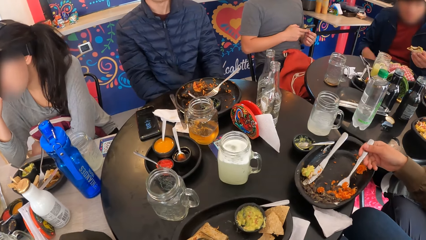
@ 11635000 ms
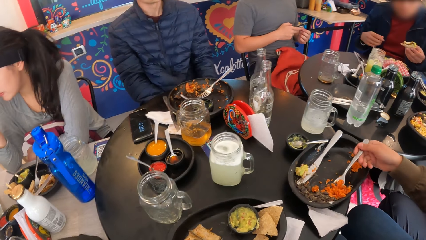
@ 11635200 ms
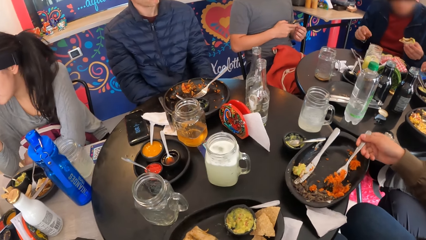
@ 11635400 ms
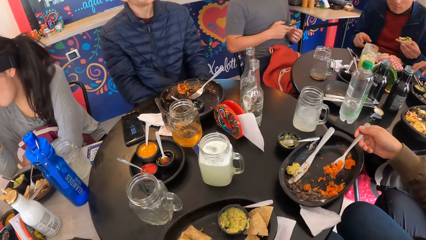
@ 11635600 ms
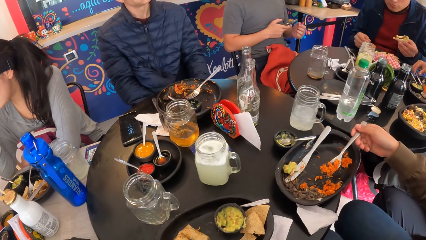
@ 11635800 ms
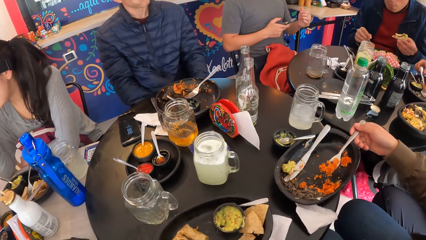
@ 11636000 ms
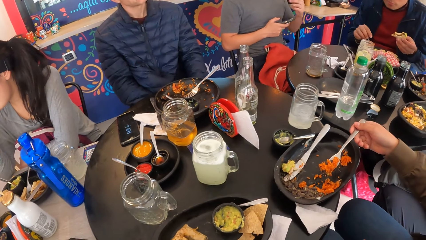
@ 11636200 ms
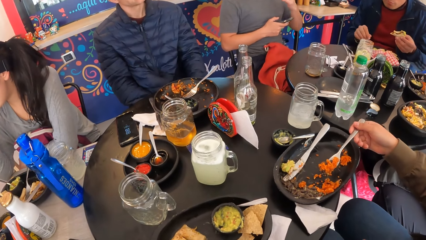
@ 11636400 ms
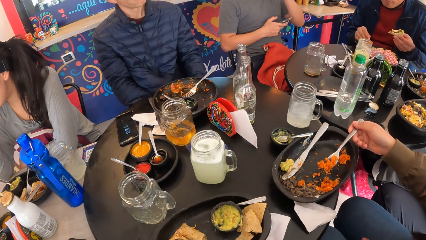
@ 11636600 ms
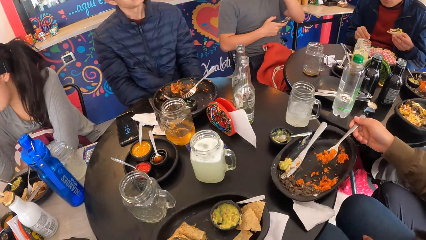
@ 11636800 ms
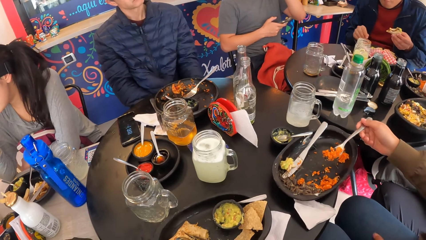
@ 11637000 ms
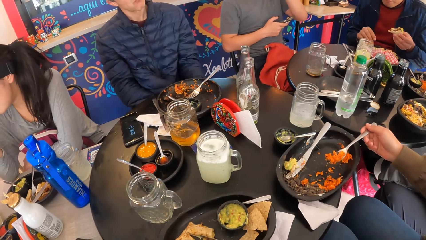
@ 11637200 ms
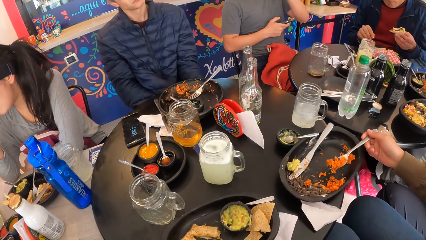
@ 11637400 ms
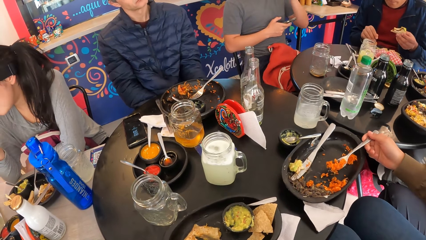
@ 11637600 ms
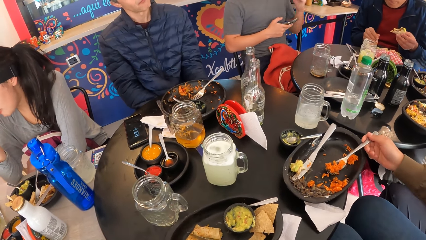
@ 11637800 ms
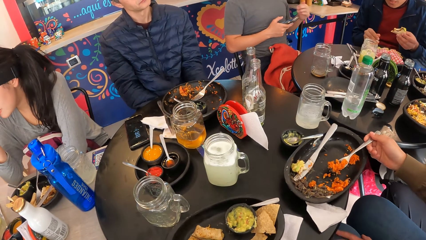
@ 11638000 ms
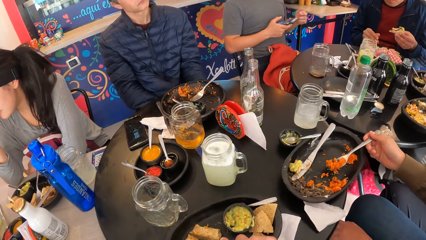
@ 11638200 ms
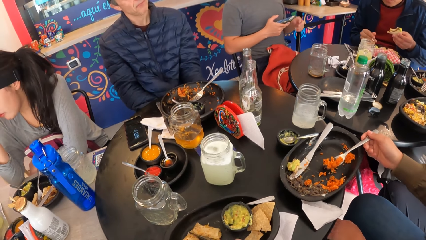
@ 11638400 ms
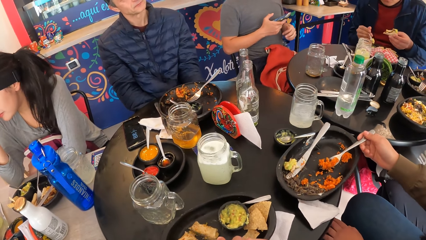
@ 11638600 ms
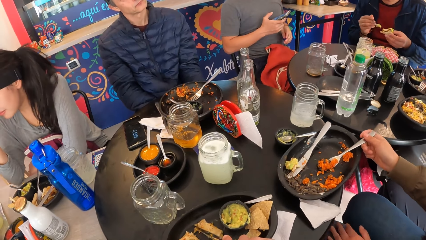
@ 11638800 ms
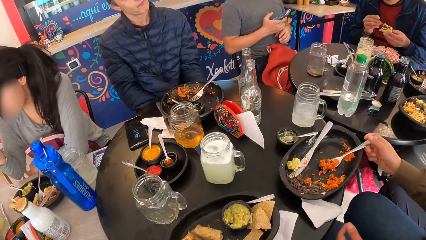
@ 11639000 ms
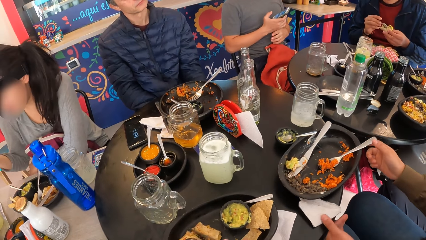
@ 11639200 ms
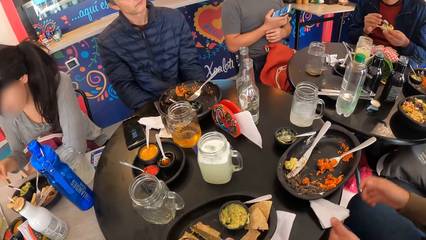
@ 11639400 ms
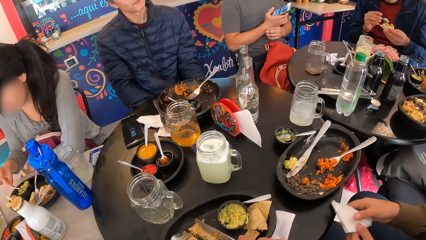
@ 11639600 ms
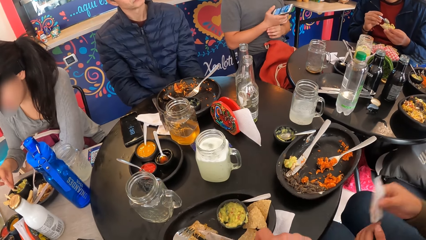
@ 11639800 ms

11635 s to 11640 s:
The camera wearer cuts food with cutlery. A woman takes a serviette from the table with her left hand. She passes the serviette to her right hand with her left hand.

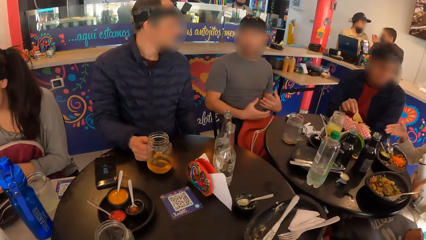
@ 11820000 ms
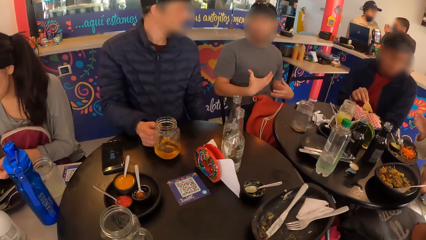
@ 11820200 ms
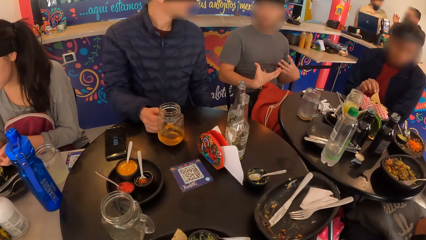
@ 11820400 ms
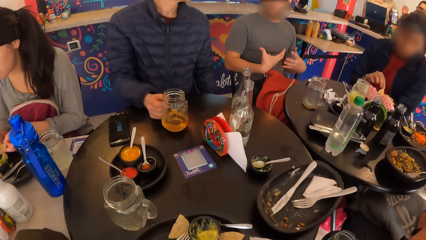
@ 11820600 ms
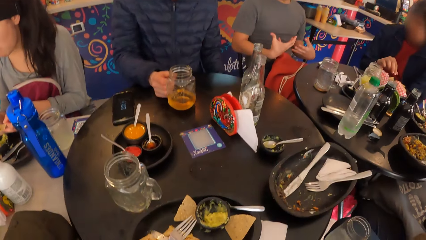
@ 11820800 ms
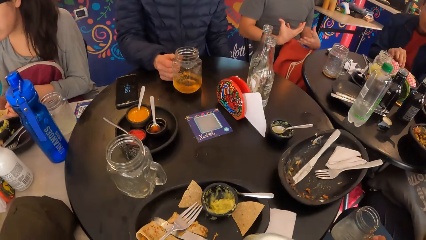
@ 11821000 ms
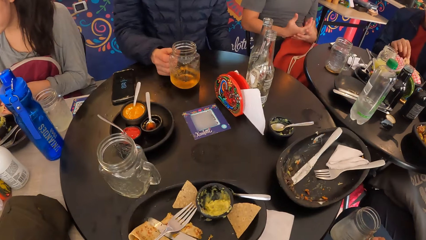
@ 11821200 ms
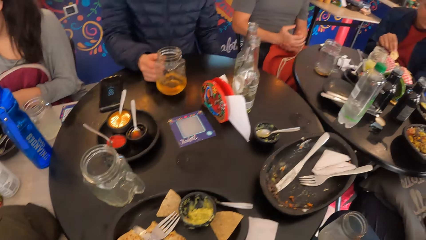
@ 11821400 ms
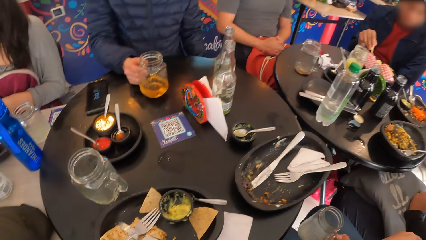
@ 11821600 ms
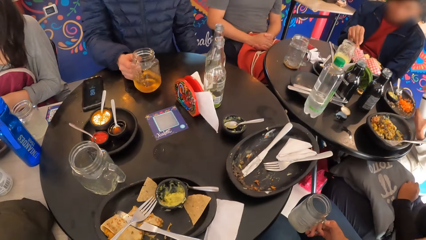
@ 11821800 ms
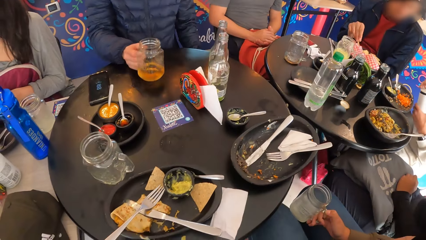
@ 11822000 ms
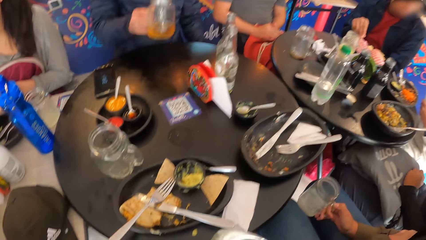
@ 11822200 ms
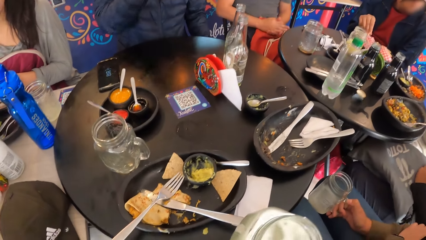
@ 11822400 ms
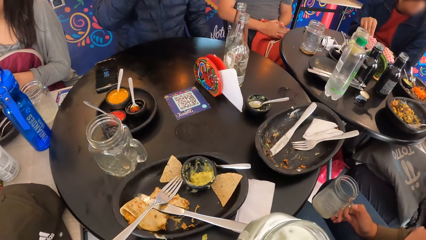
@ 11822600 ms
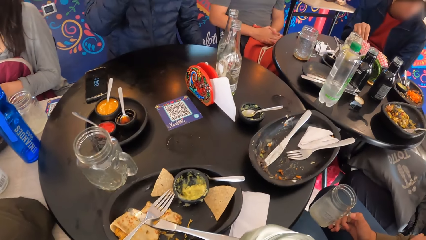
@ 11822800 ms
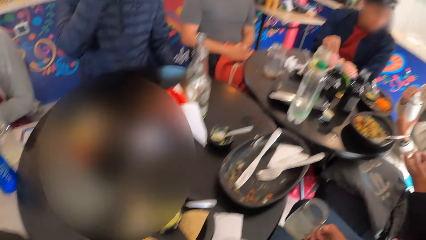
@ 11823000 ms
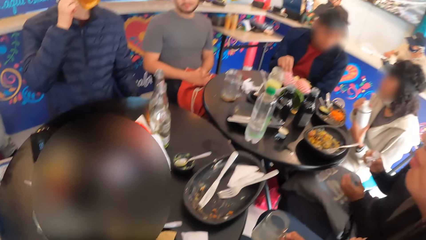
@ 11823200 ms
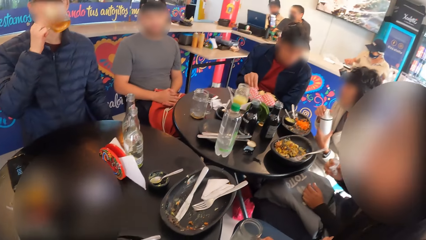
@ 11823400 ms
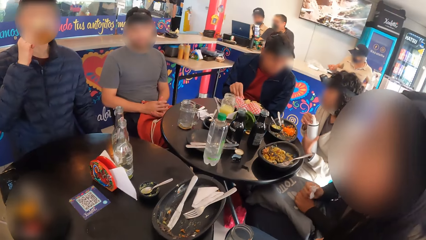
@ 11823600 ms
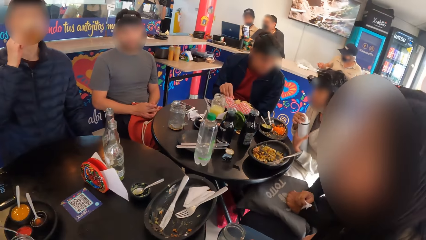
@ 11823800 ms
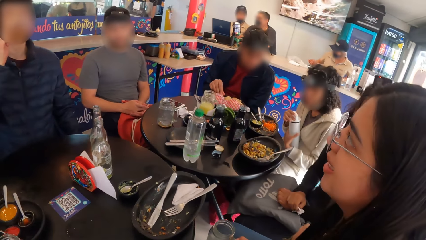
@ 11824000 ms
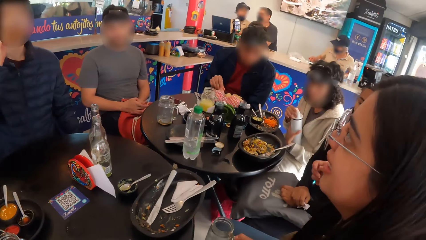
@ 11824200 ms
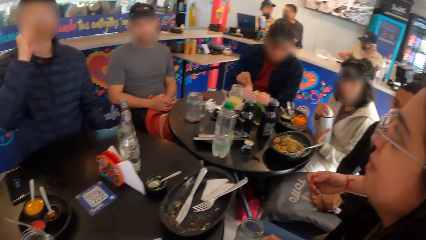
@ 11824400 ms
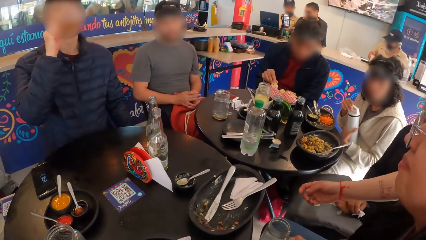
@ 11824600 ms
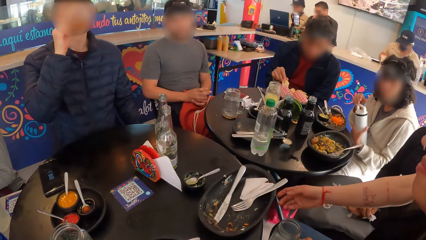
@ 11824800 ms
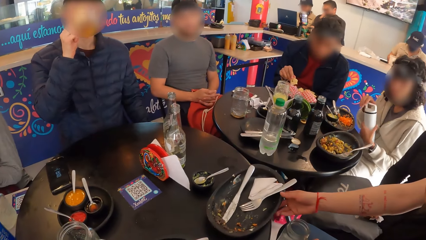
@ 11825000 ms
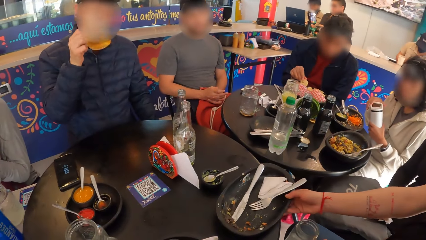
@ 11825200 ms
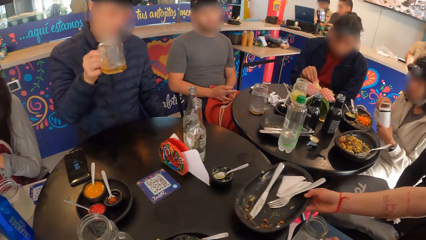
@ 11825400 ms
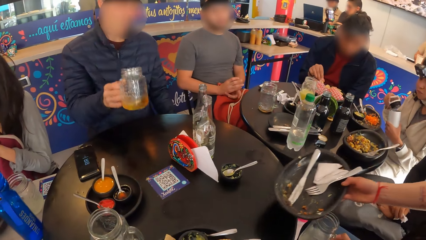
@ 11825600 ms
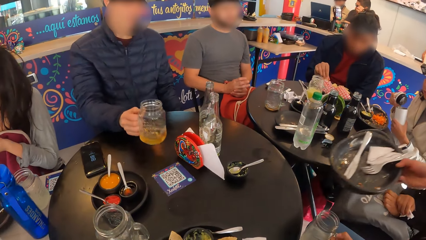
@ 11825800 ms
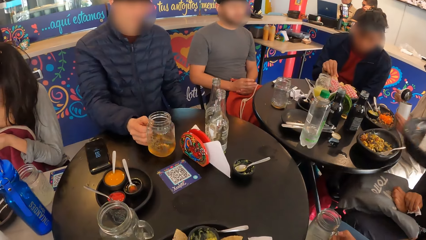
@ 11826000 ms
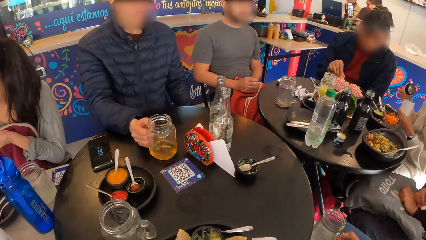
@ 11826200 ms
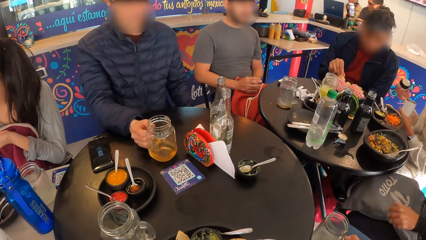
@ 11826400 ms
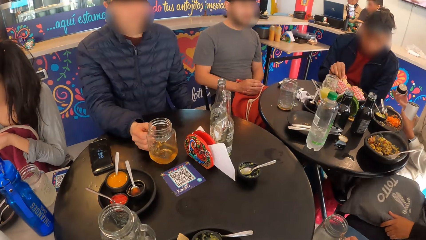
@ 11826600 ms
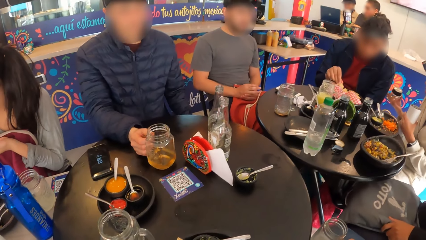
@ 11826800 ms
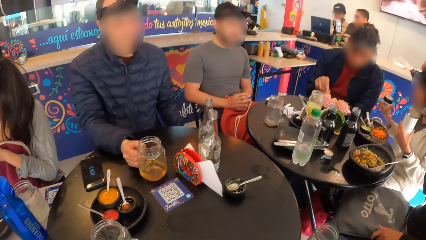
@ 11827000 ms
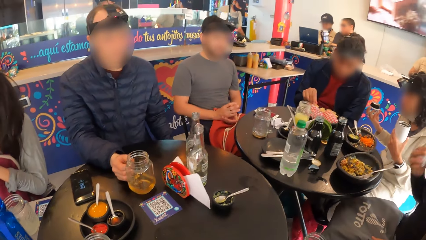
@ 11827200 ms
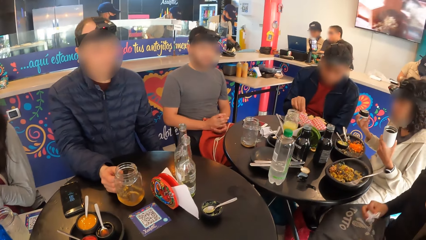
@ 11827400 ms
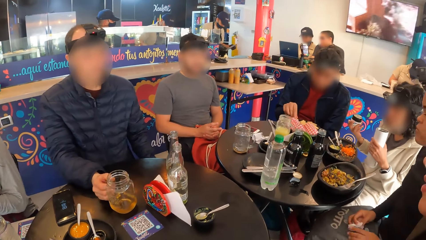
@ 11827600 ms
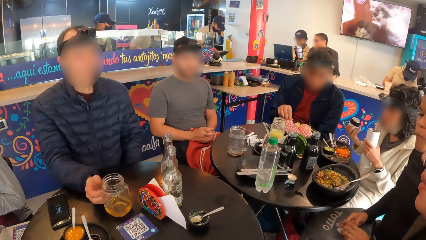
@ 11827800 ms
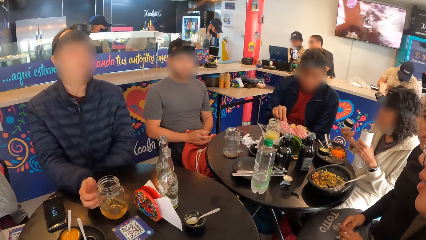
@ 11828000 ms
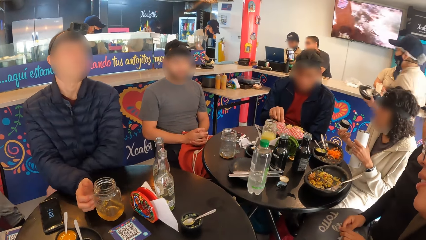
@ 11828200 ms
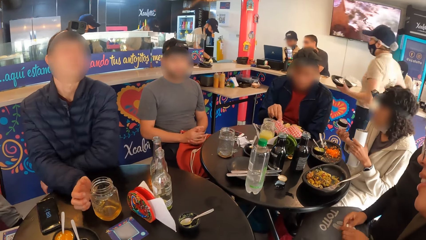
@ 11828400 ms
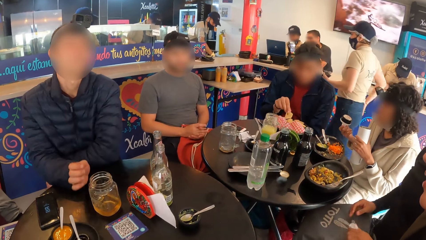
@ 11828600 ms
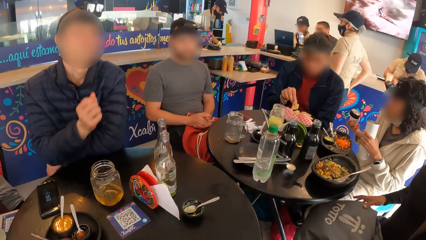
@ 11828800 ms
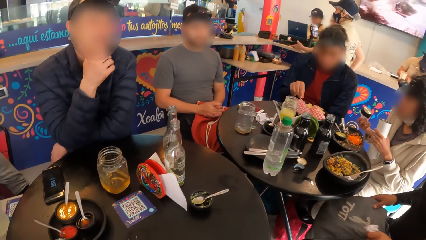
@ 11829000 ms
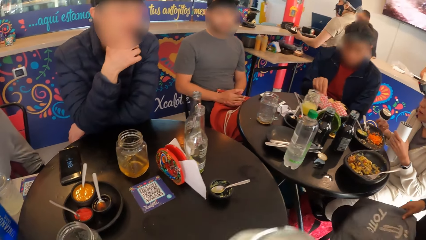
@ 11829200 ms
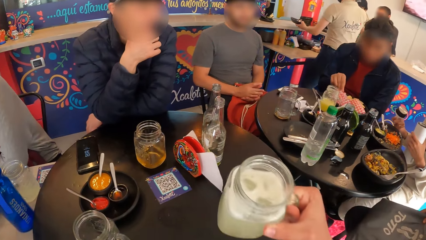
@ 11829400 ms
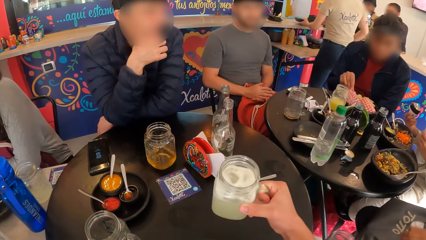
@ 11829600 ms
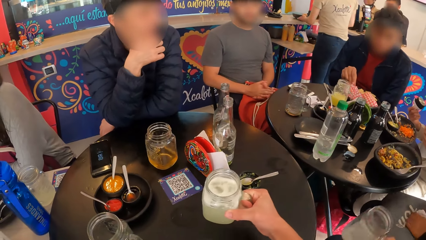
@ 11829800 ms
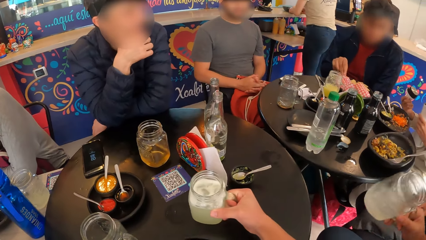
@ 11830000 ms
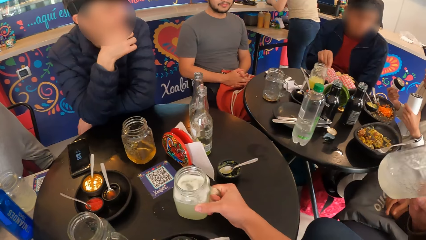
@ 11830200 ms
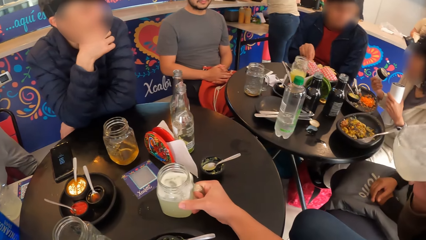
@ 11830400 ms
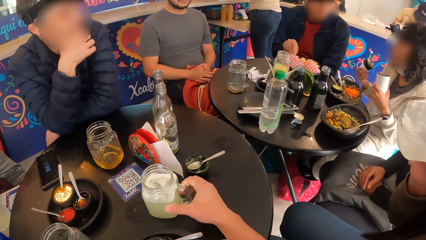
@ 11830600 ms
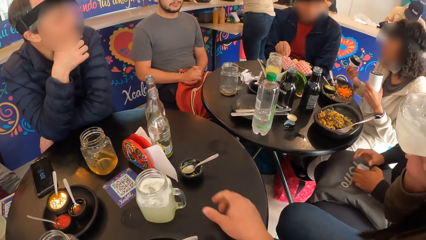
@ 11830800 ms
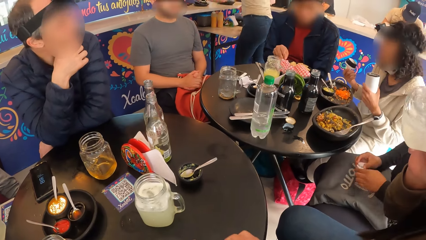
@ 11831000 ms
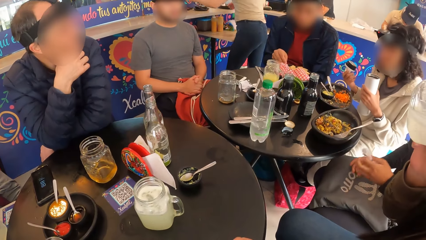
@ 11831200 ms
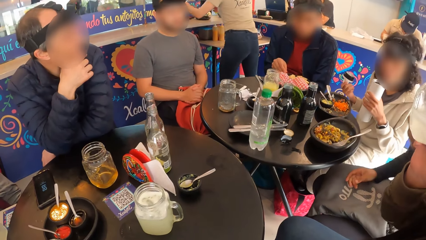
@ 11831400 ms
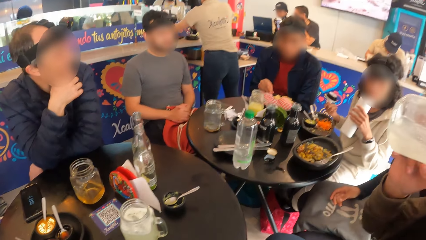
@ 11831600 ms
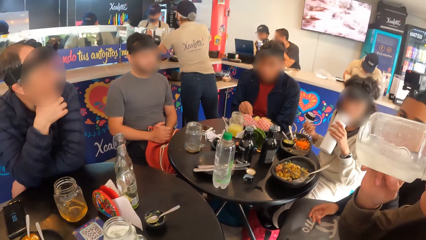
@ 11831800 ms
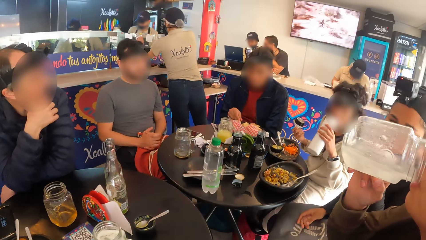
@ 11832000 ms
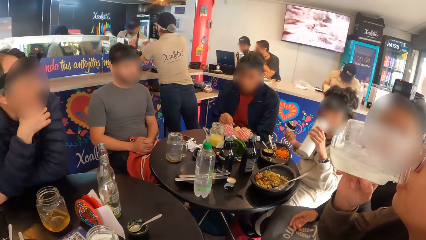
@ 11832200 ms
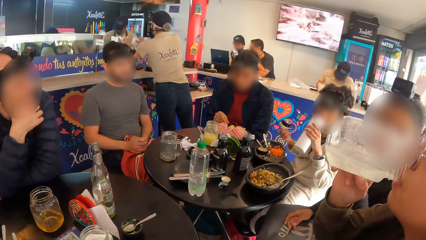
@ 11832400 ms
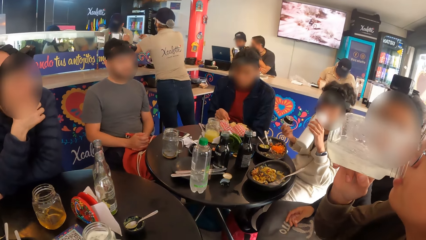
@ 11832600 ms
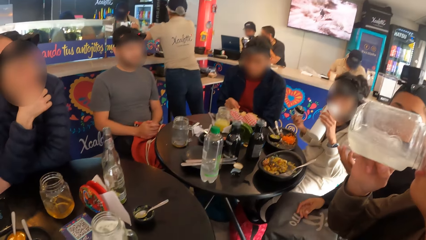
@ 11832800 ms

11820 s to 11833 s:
The camera wearer drinks the juice. A man carries the mug of juice from the table with his right hand. He drinks juice from the mug with his right hand. The camera wearer looks around. A waiter carries the plate from the table with her right hand. The man drops the mug of juice on the table with his right hand. The waiter drops the plate on a countertop with her left hand. The camera wearer drops the mug of juice on the table with his right hand. A woman drinks juice from the mug in her right hand.
